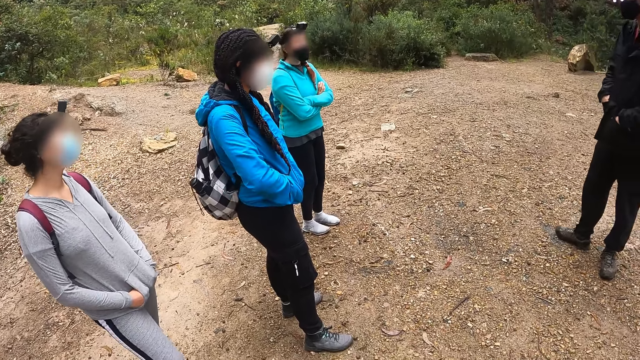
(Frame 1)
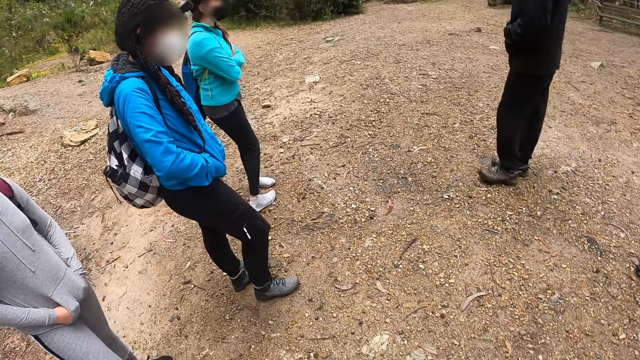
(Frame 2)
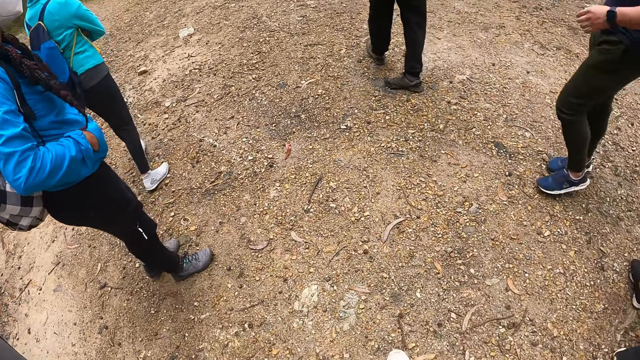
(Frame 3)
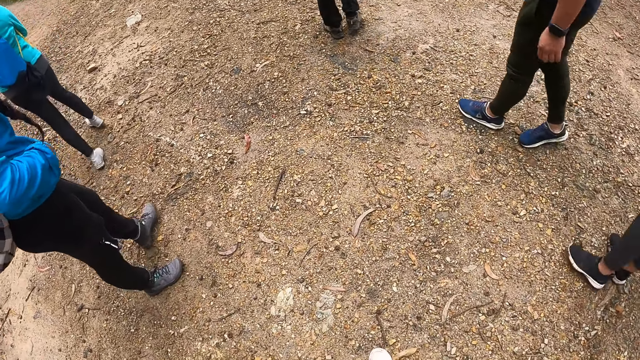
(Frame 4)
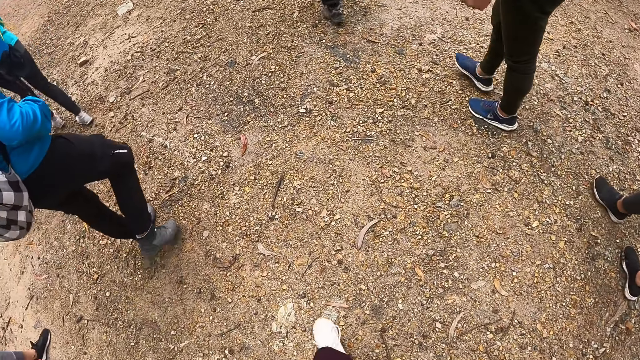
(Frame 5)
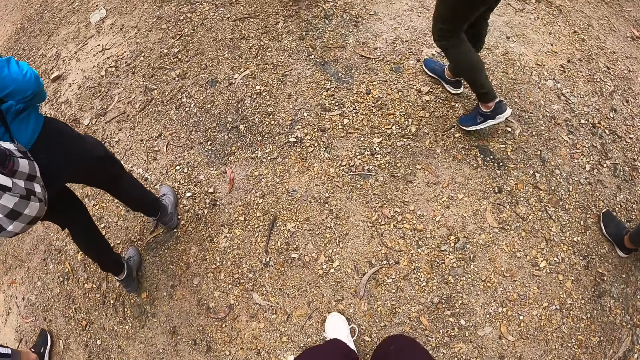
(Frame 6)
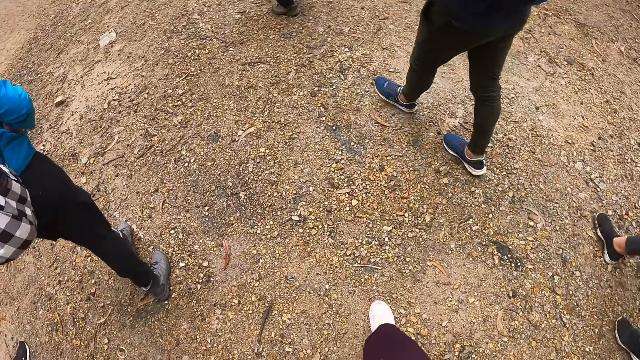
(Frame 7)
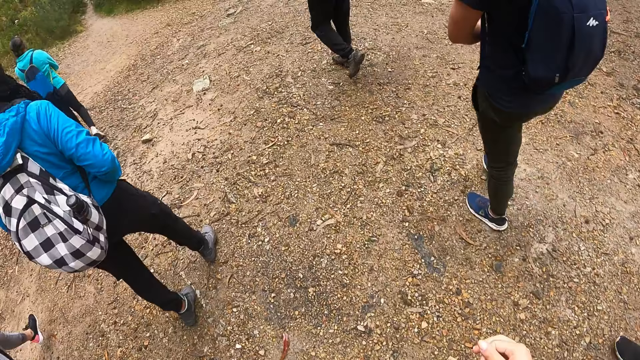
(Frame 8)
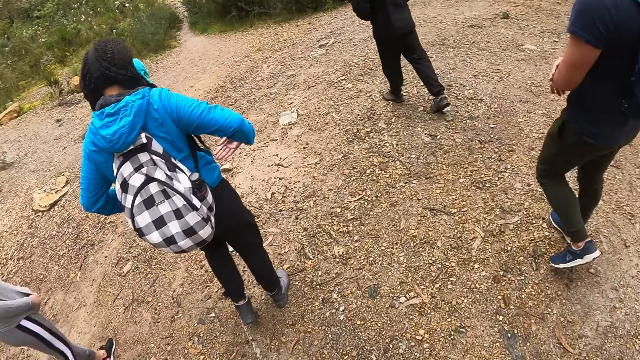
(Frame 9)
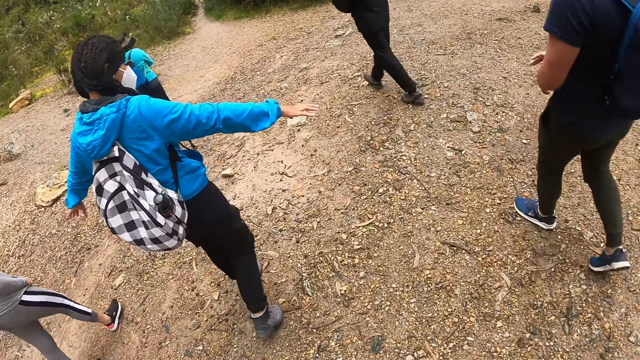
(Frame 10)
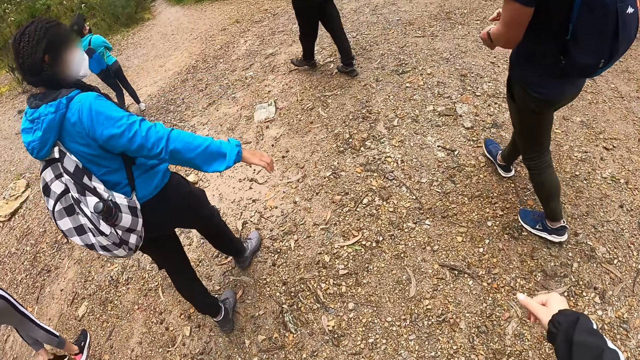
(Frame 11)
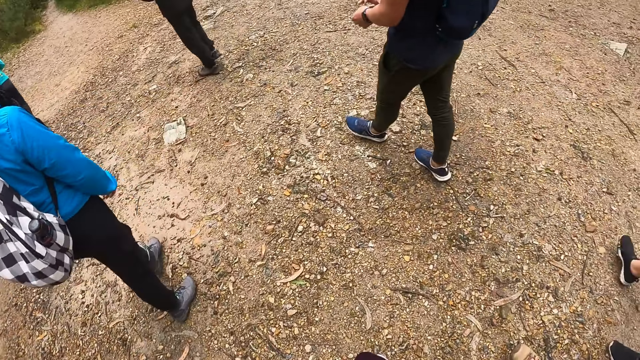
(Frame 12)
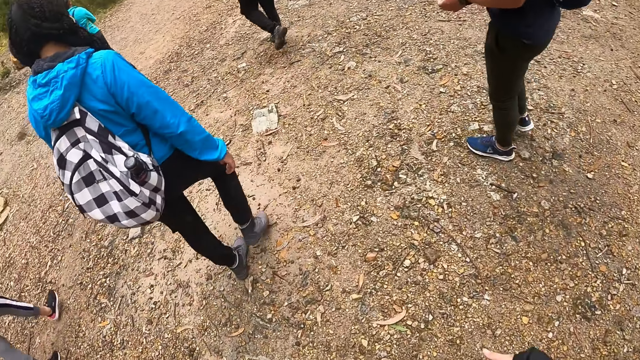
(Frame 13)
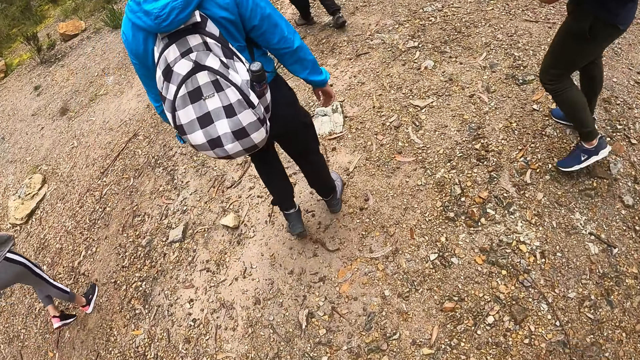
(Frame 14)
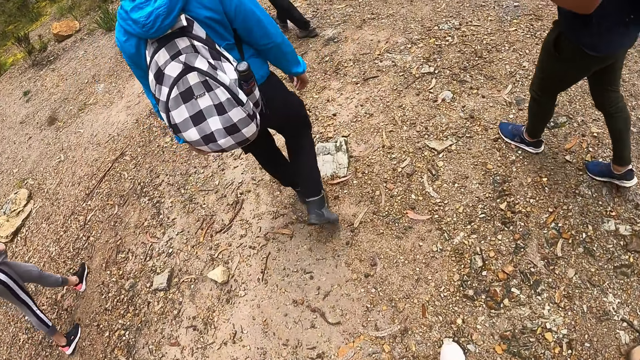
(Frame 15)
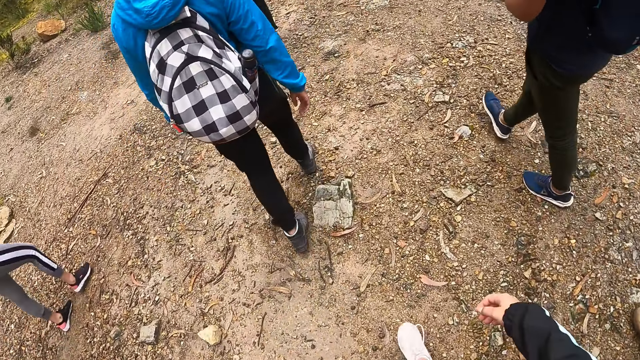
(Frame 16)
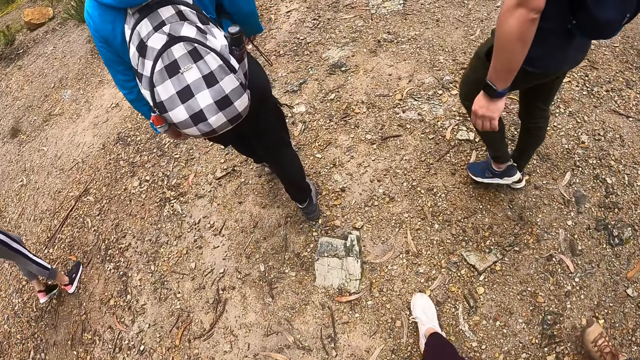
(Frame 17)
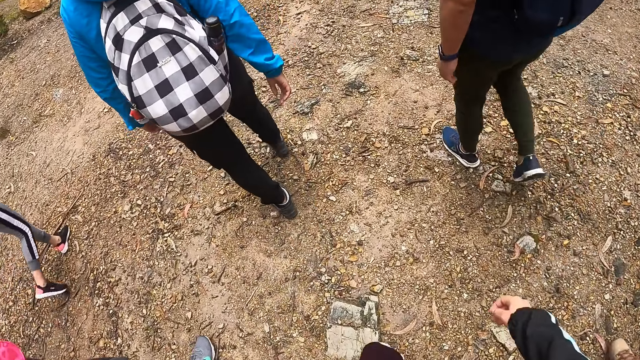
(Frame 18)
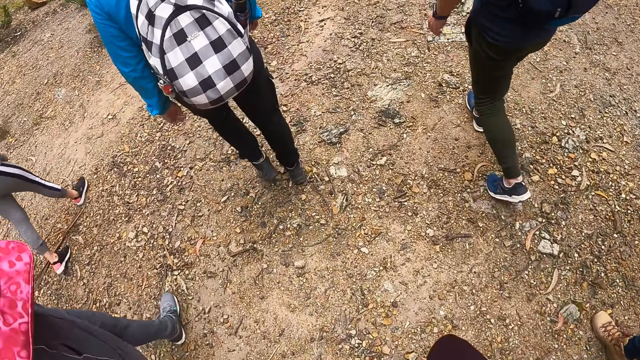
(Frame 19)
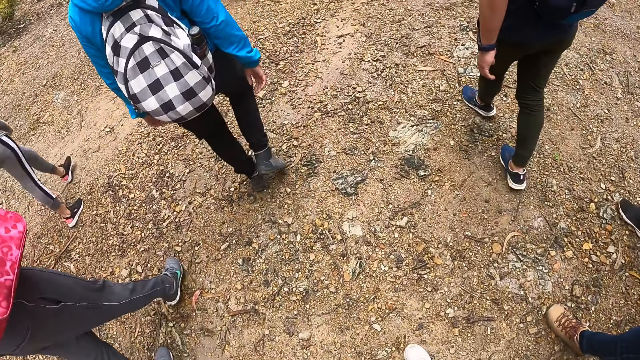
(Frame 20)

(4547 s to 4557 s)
The camera wearer walks on the ground.

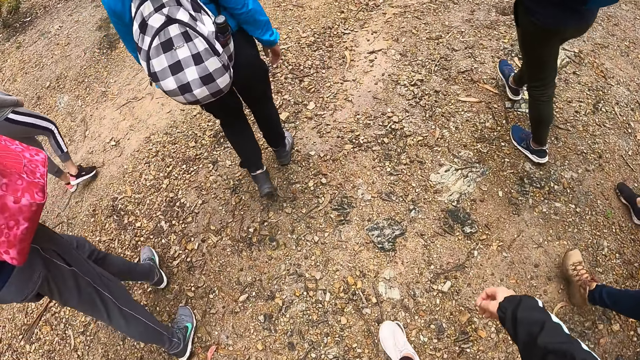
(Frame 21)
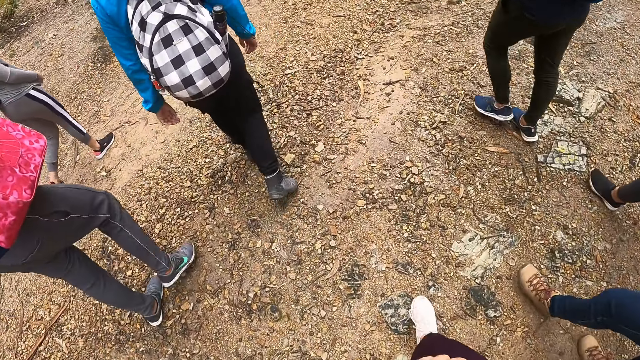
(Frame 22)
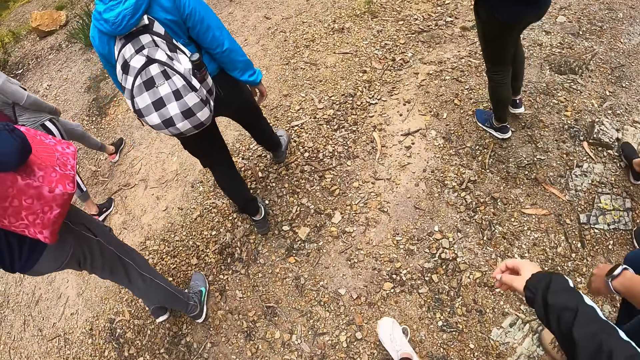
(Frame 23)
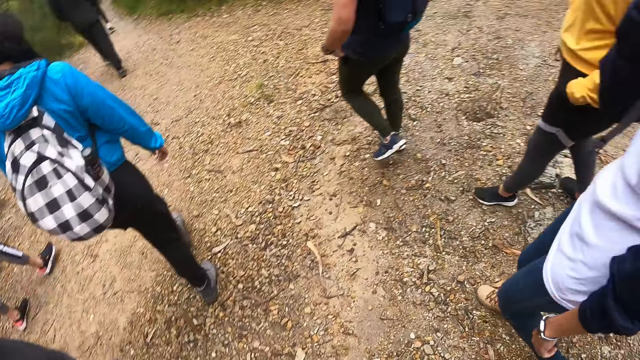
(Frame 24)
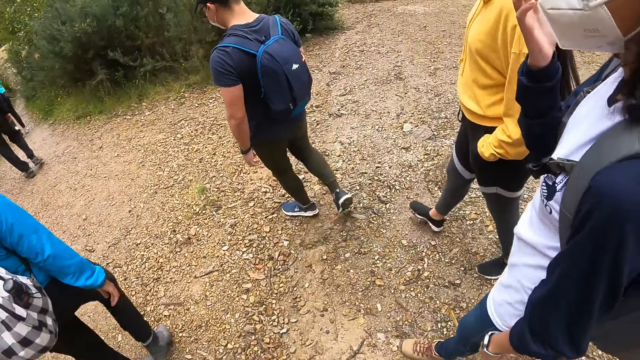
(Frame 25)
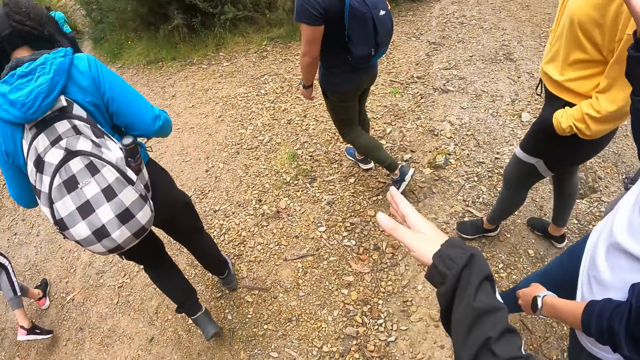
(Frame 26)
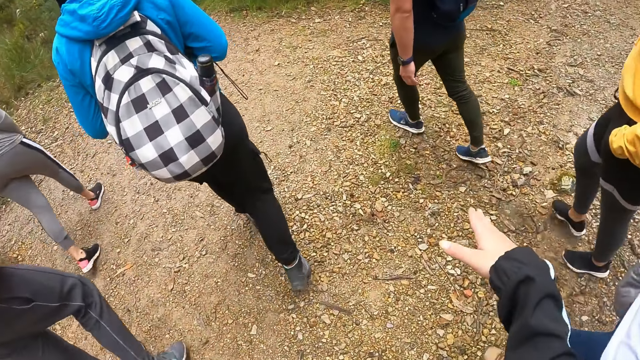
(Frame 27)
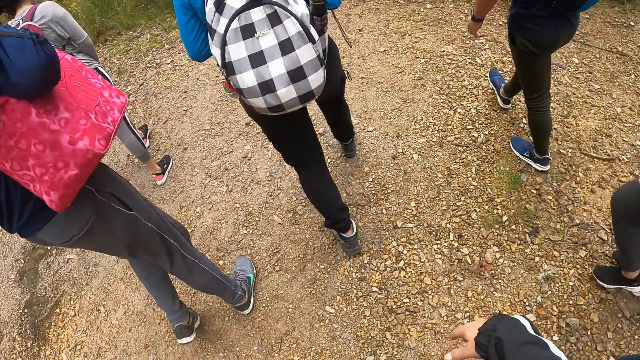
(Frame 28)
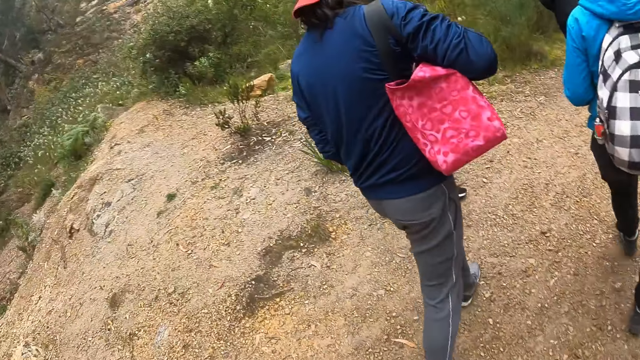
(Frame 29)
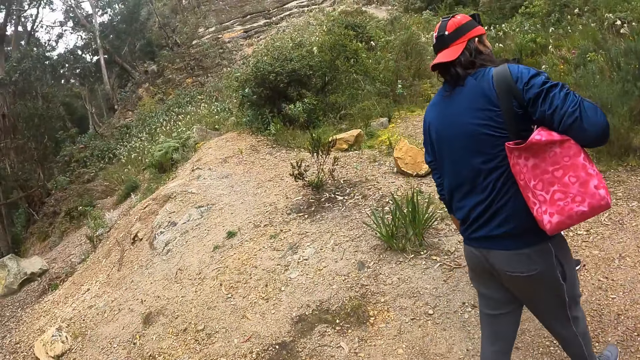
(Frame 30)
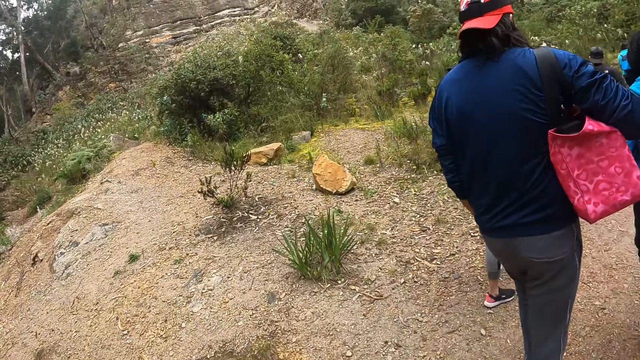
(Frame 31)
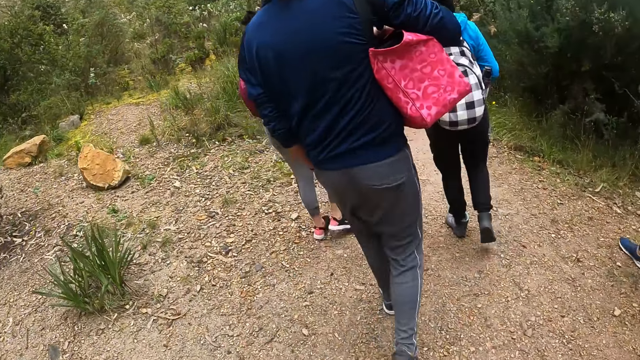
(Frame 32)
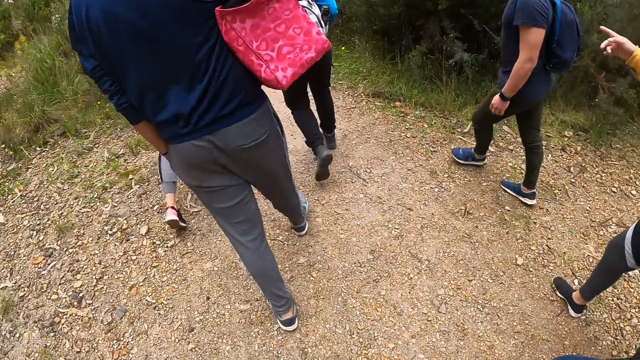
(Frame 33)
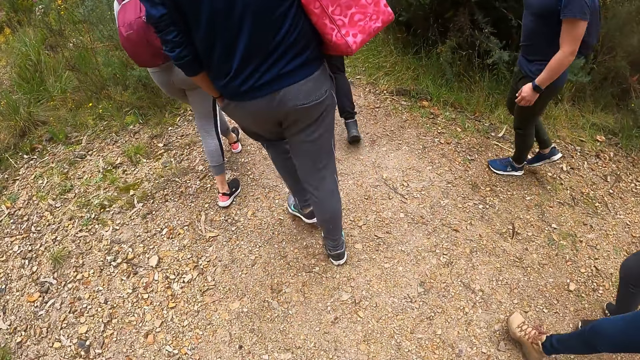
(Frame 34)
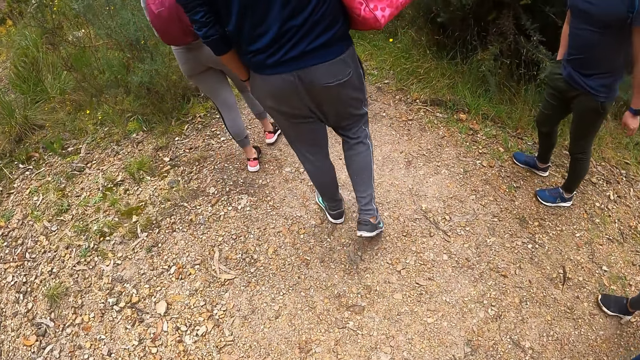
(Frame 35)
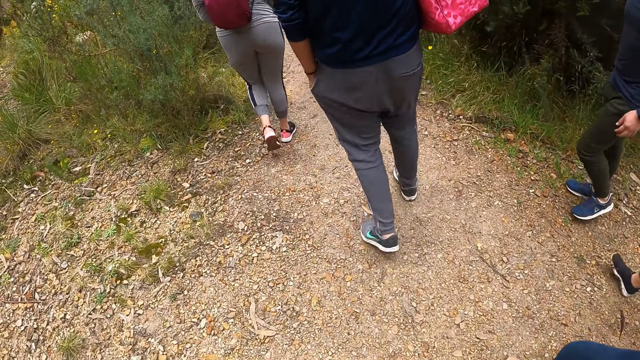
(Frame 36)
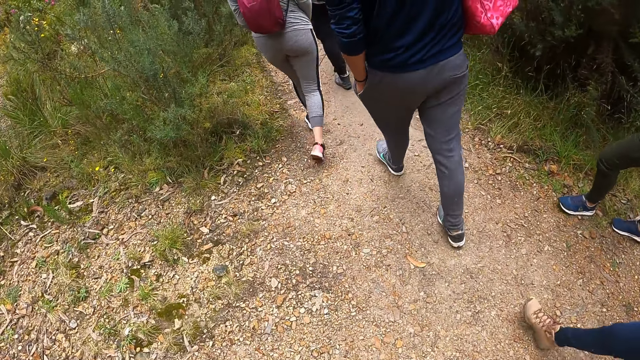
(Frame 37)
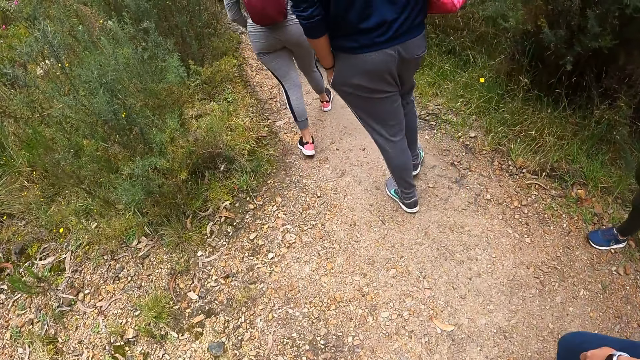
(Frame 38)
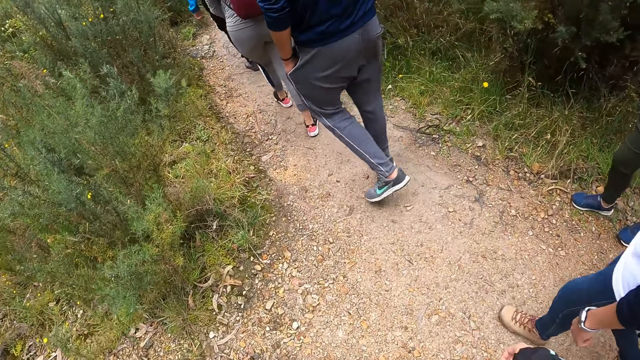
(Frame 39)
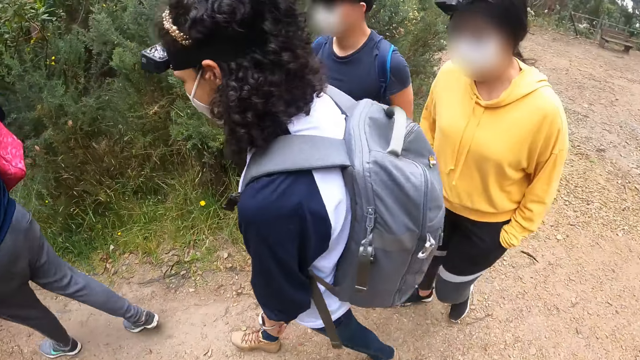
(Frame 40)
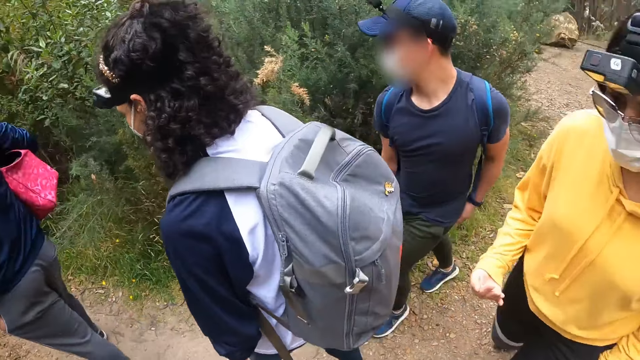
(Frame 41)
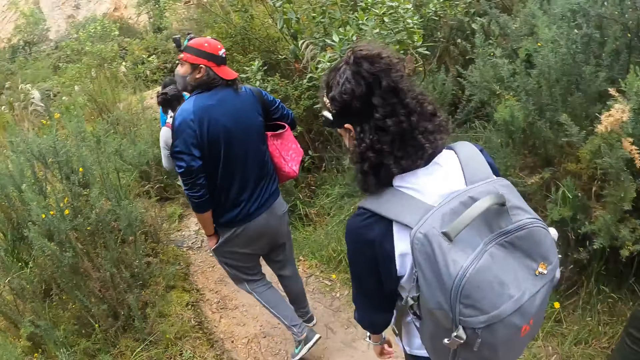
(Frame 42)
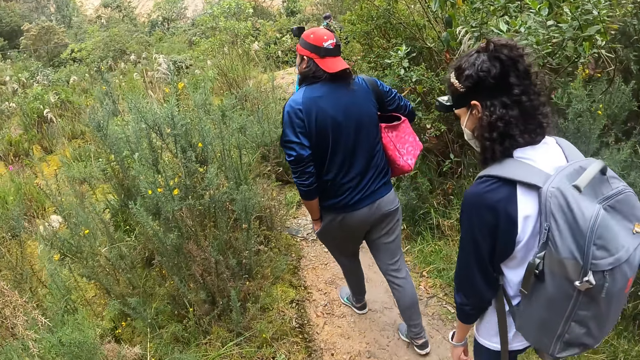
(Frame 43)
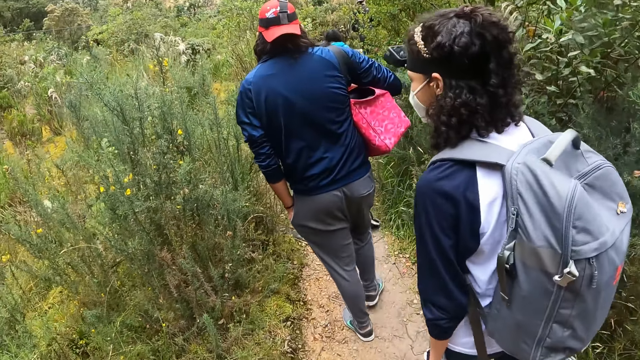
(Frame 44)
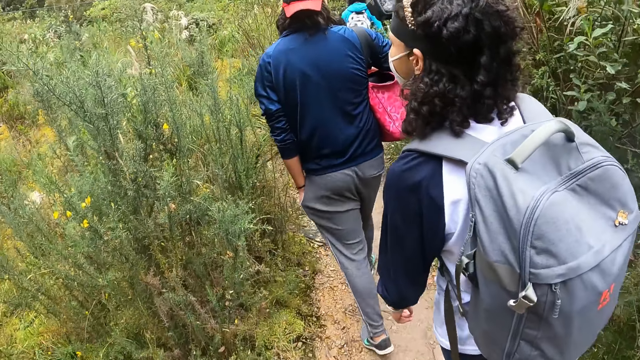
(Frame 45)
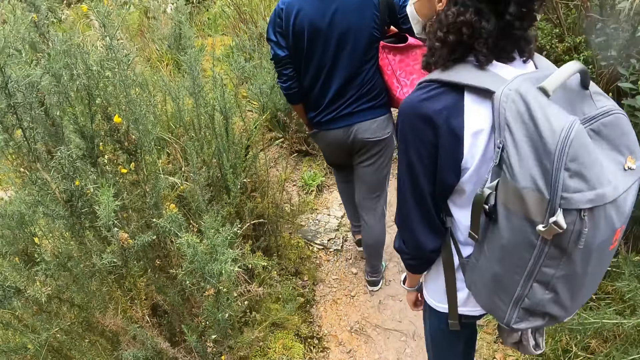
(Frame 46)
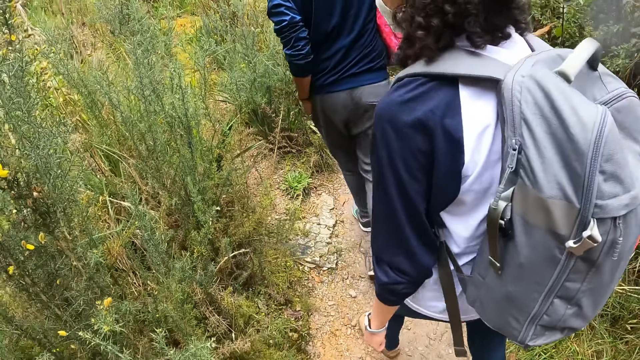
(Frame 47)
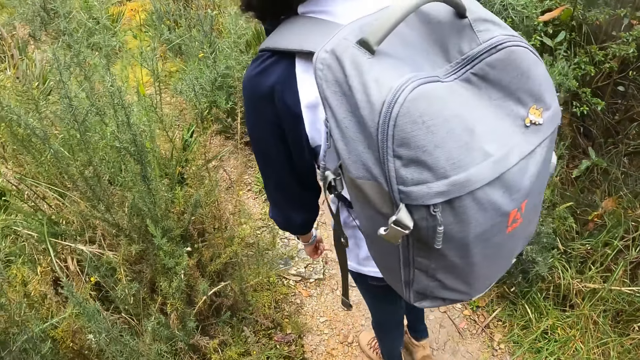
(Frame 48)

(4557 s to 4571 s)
The camera wearer gesticulates with her right hand.
